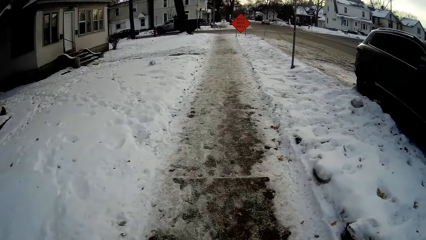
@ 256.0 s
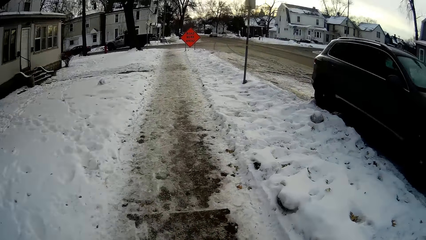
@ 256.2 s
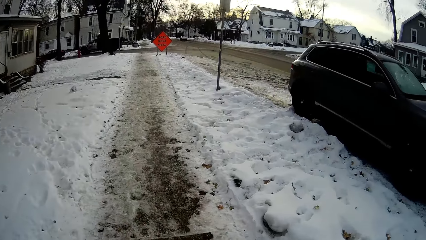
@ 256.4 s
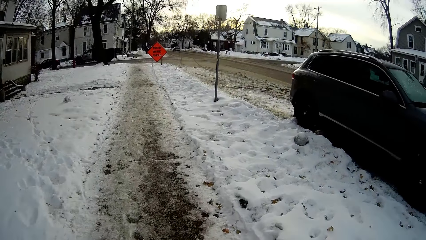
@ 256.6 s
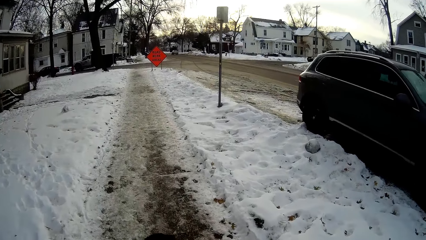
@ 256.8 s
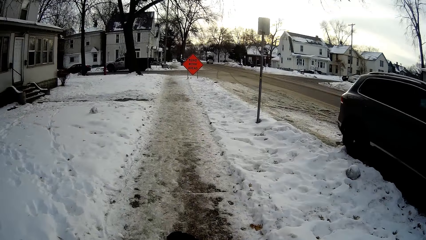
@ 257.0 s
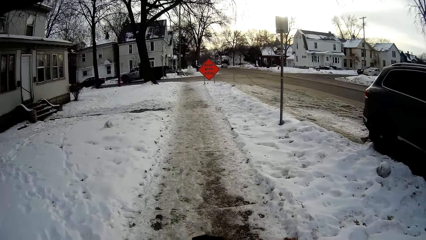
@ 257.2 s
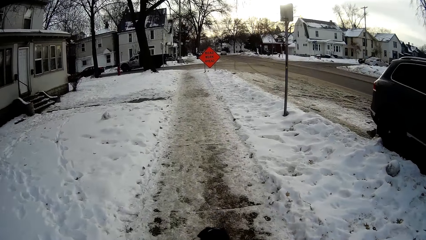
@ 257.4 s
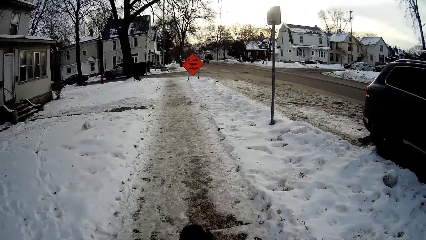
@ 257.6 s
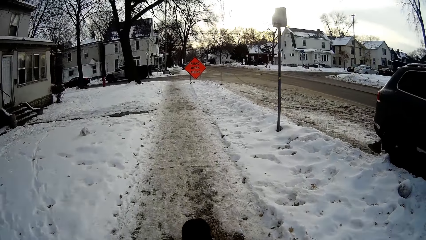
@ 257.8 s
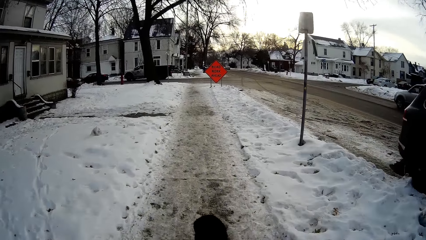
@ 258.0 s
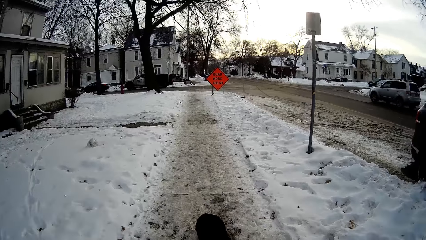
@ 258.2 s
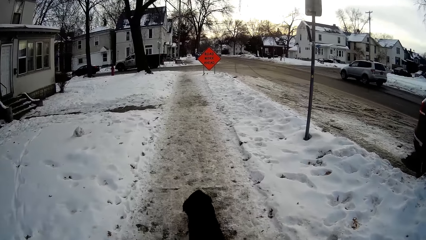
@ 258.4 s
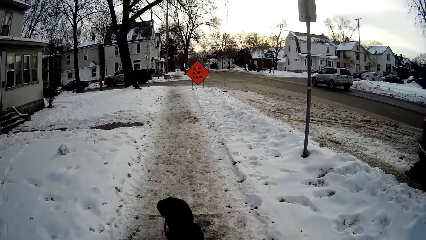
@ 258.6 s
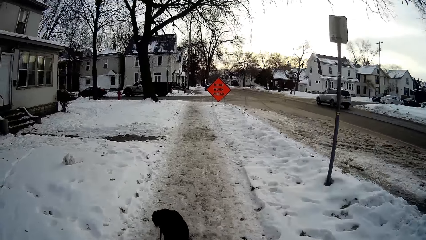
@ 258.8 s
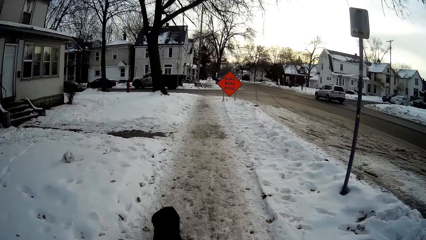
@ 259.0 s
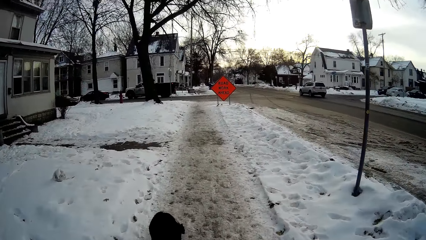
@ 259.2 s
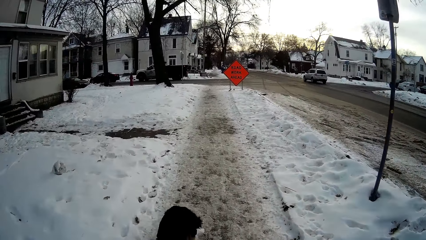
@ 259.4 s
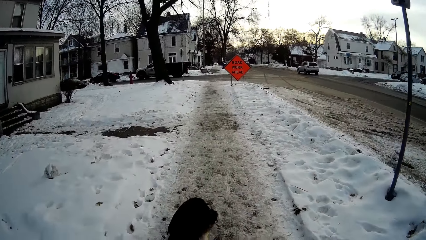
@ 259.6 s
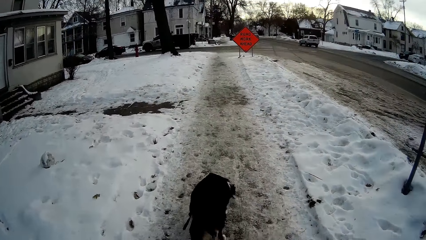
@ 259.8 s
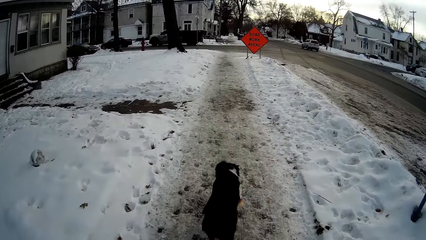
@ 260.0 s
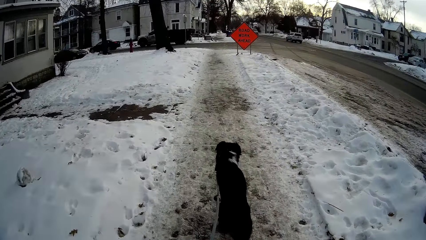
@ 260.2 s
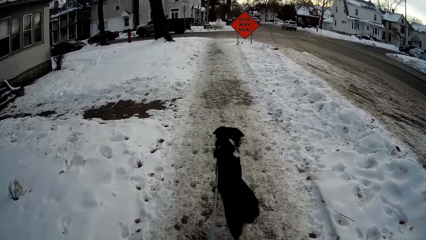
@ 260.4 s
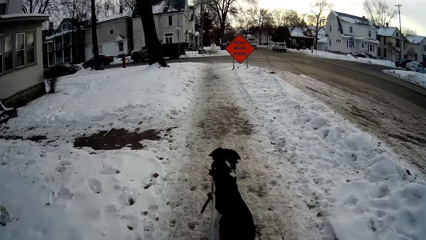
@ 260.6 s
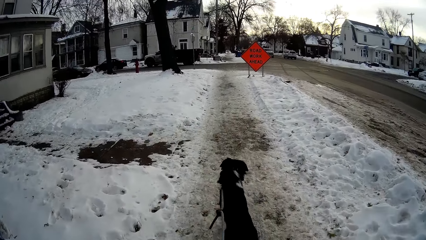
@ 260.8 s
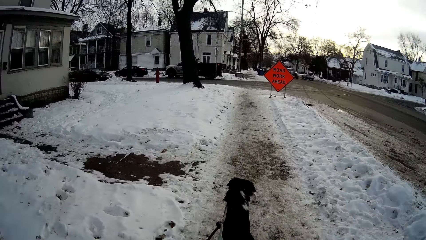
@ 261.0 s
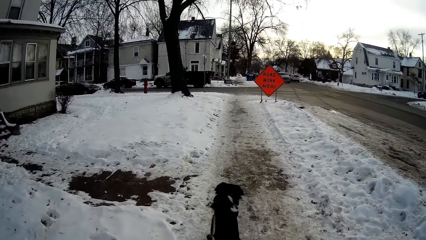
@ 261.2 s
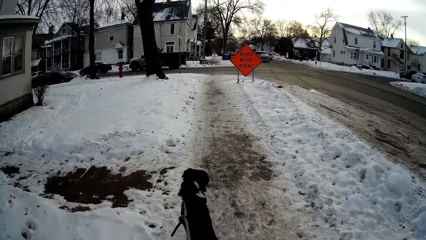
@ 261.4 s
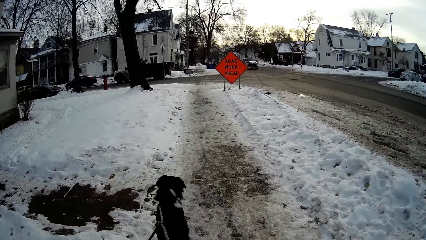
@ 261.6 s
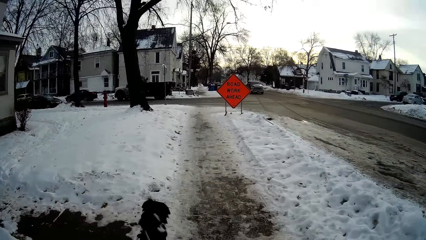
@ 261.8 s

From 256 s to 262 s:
The camera wearer walks outside.

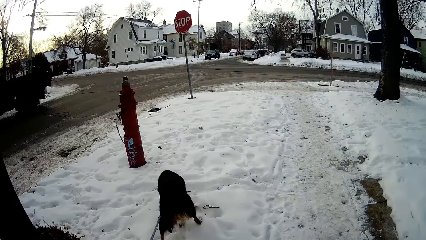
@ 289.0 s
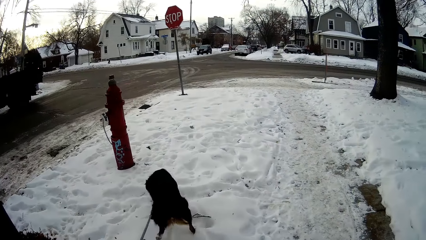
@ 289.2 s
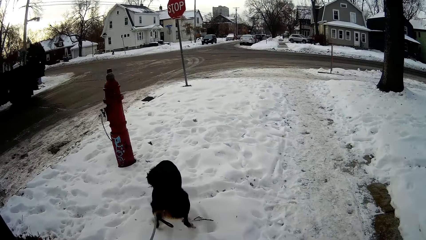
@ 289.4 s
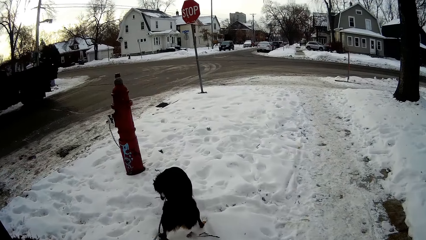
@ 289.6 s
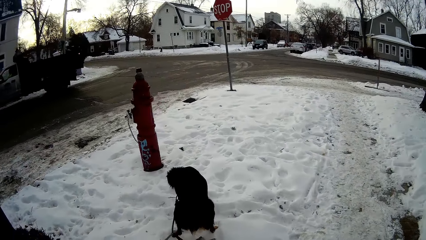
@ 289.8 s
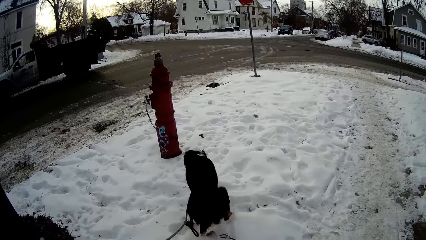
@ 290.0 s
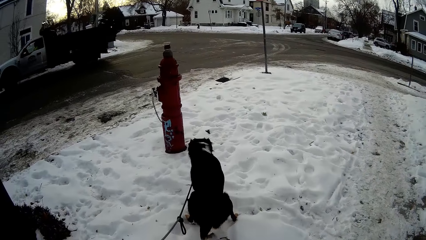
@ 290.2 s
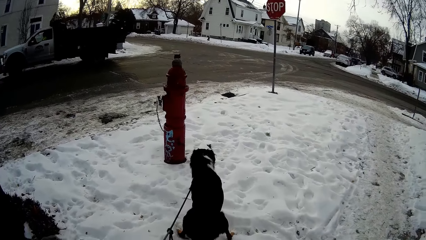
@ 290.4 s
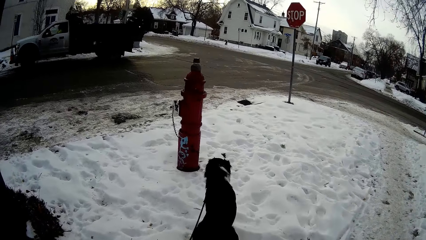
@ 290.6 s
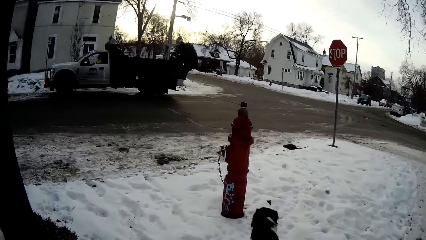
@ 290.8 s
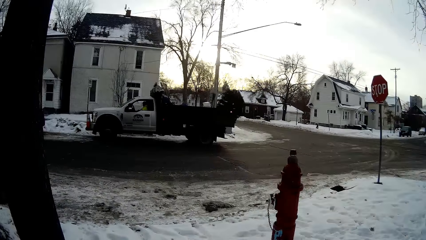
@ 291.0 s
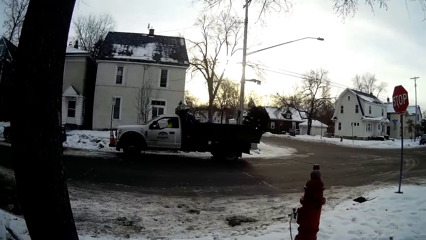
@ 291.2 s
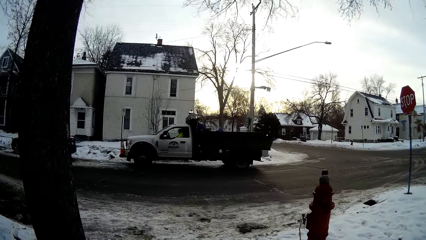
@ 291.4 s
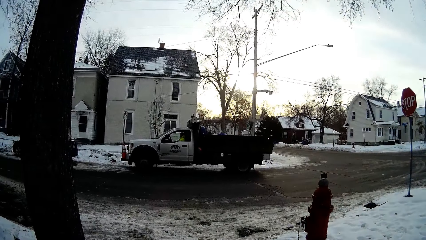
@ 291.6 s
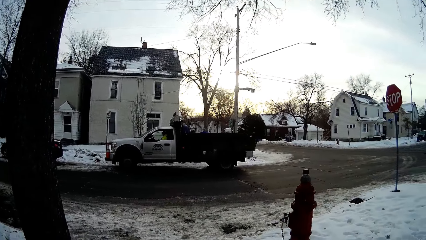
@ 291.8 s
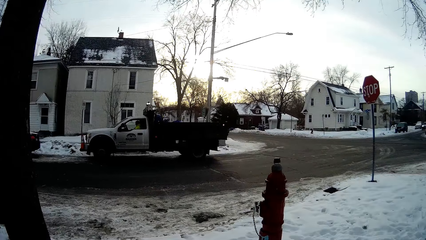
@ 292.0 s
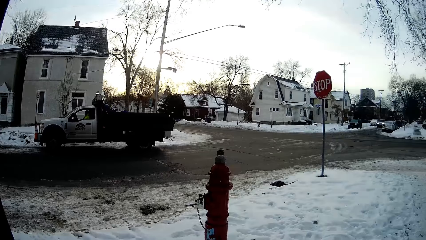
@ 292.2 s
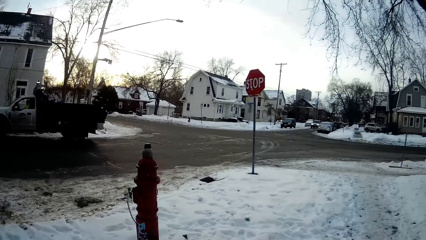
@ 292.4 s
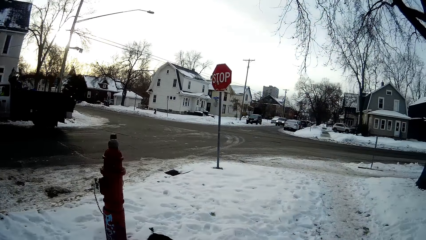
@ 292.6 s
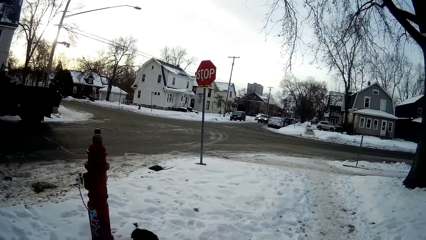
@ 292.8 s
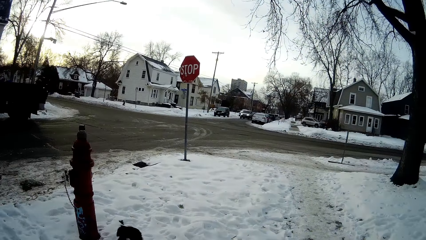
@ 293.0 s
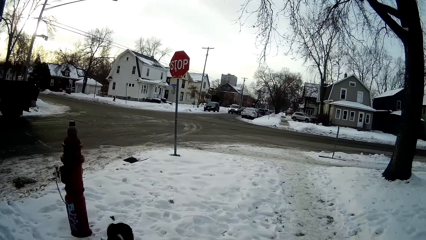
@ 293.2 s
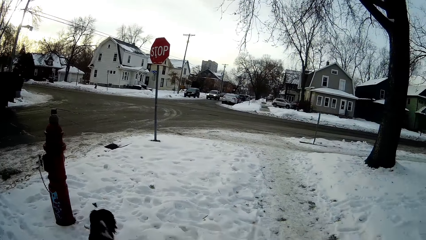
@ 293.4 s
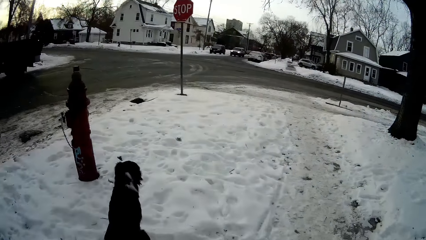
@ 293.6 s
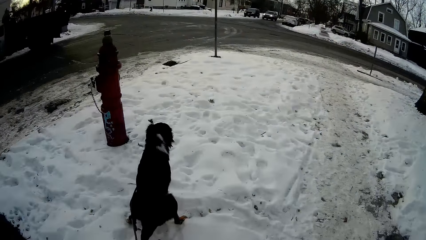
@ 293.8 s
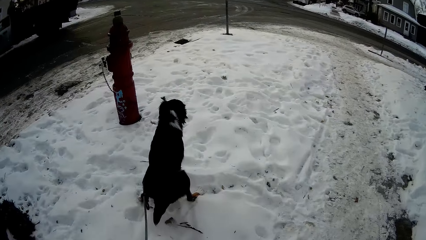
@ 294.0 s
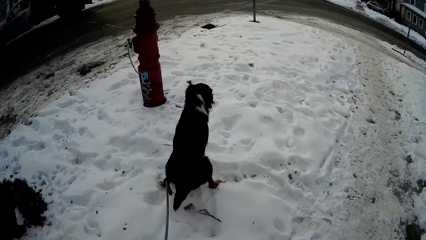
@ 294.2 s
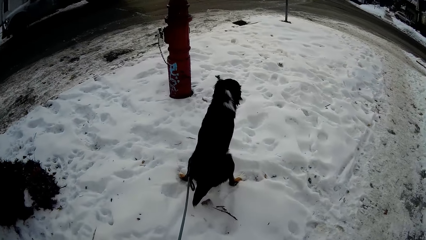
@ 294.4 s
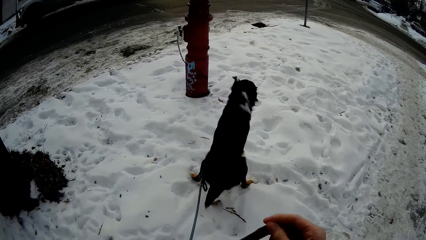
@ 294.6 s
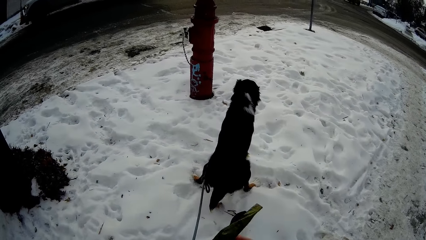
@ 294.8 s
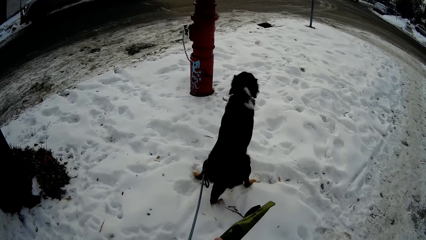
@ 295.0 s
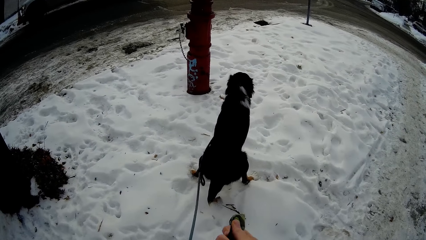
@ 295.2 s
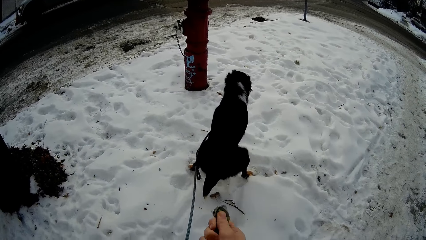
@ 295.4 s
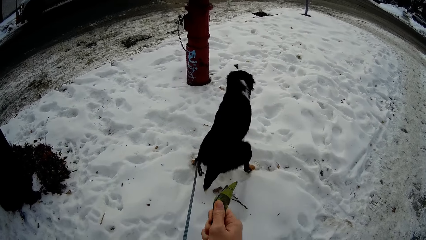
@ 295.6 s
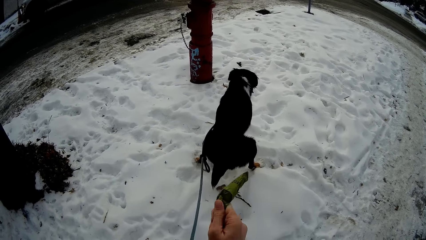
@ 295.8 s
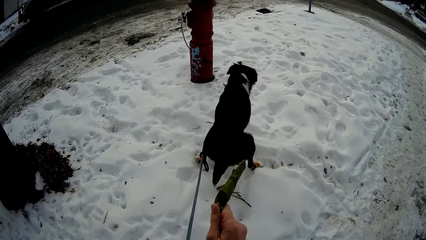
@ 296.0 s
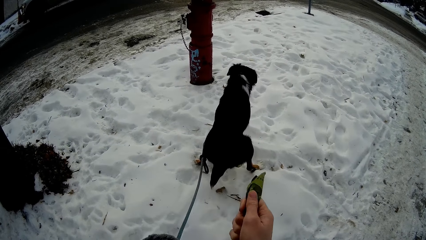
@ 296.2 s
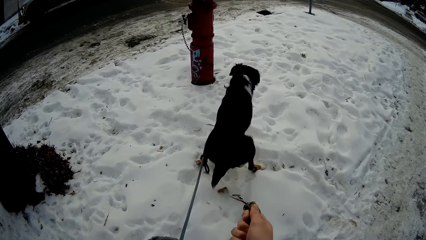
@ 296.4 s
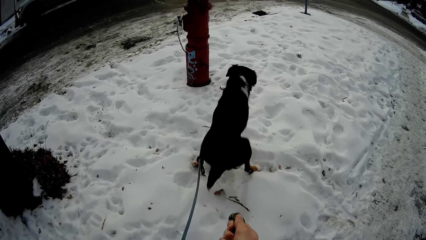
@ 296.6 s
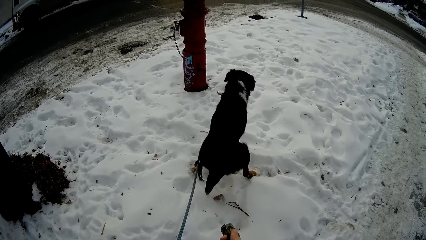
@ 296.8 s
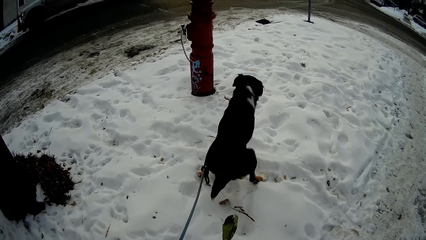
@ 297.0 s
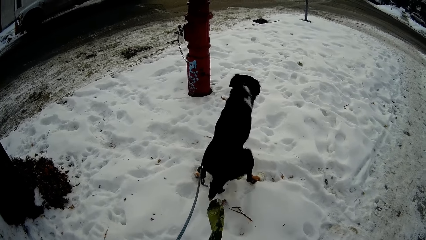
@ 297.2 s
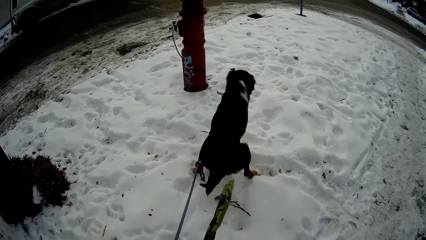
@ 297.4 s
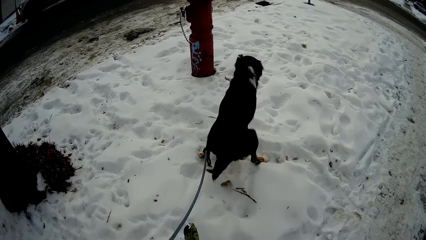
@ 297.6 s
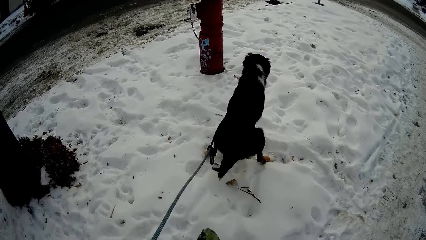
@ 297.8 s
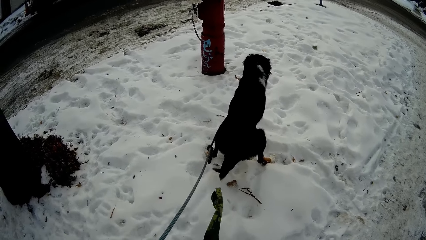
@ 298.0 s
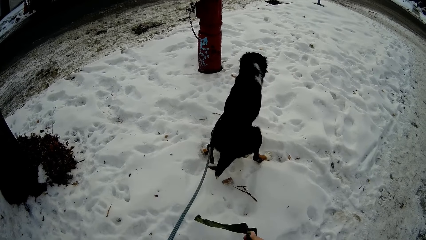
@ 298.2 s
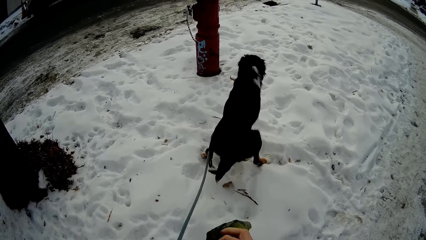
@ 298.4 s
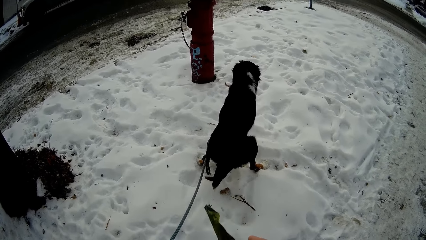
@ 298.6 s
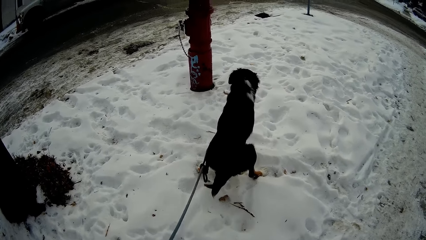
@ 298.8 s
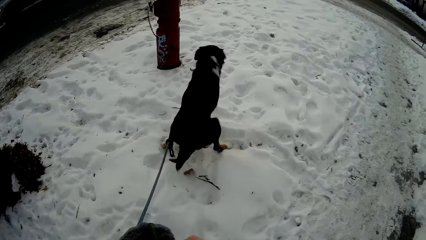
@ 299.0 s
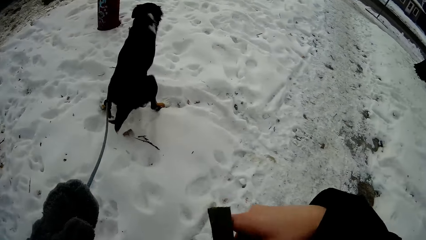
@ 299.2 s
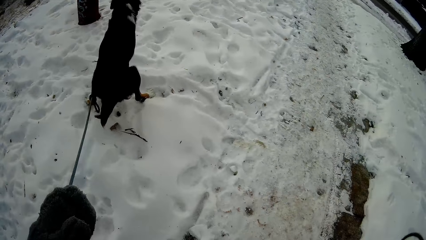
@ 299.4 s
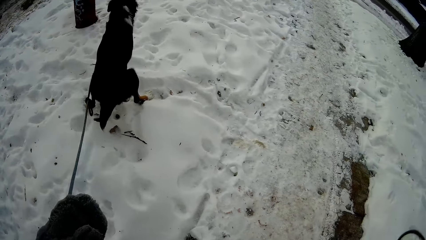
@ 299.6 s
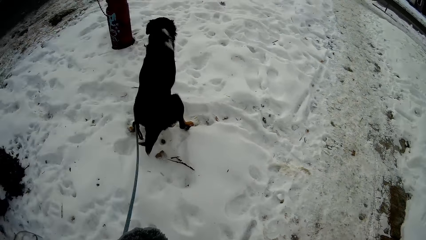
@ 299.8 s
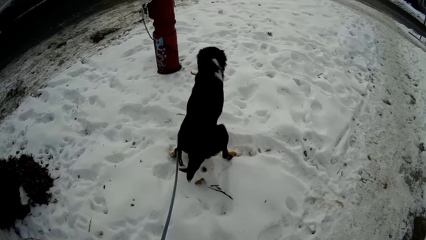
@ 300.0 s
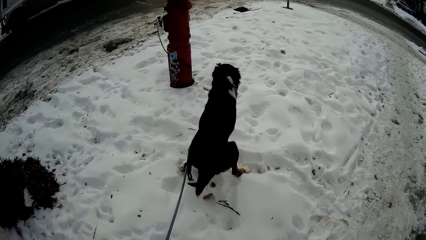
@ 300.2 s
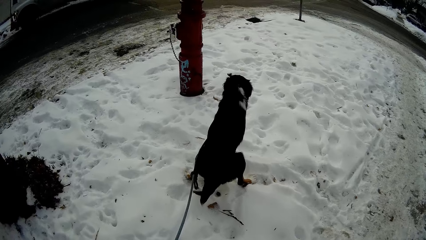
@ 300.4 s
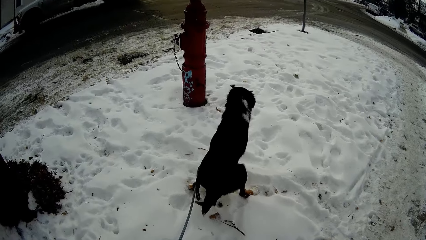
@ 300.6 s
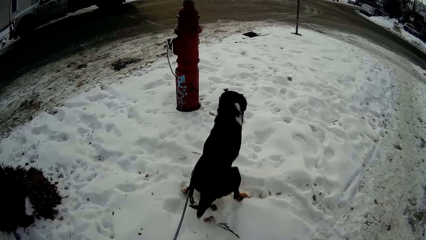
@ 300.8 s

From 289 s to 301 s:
The camera wearer stands outside.
